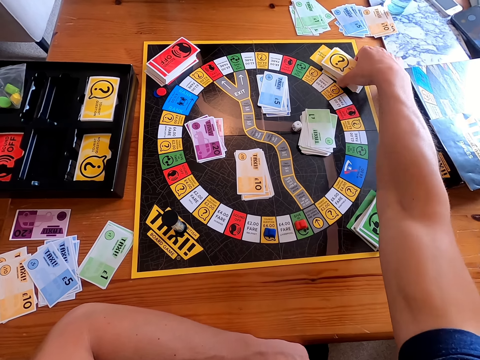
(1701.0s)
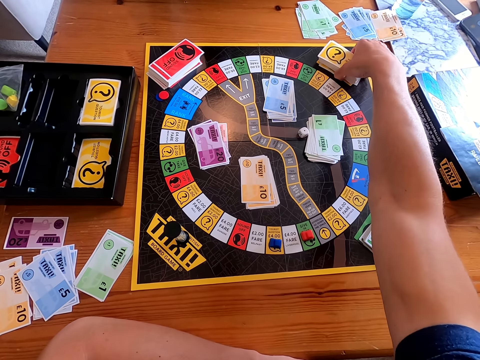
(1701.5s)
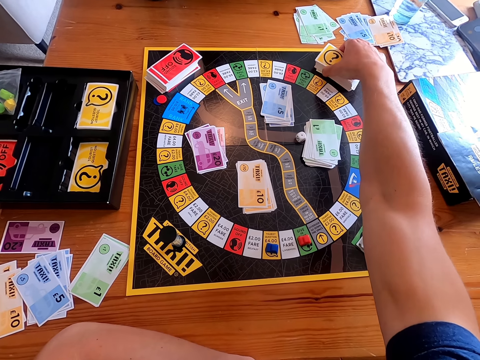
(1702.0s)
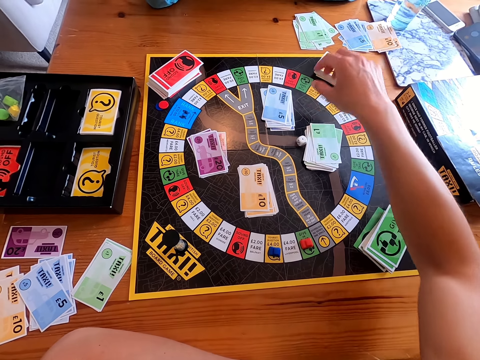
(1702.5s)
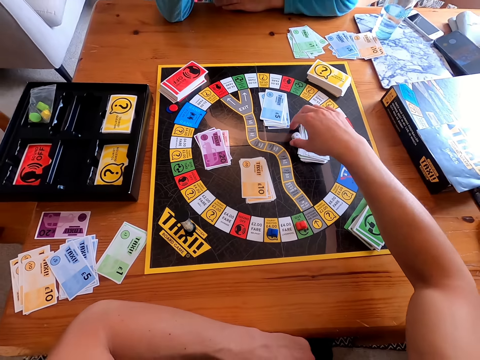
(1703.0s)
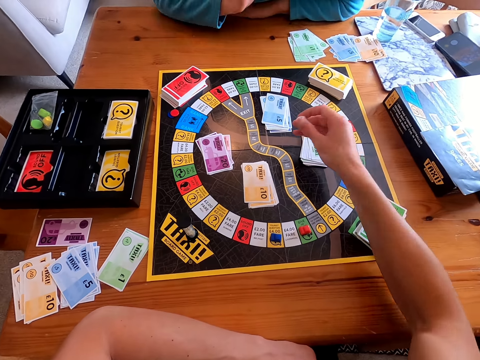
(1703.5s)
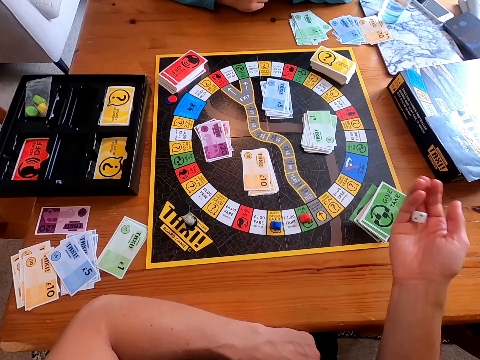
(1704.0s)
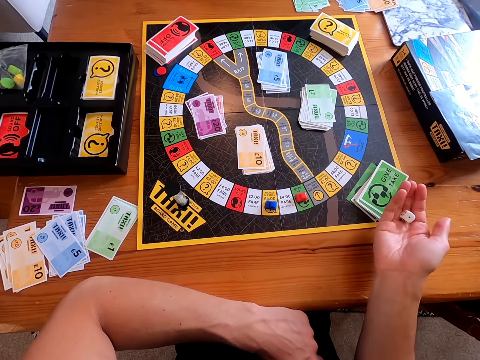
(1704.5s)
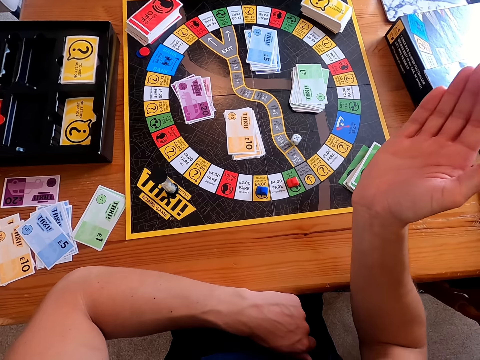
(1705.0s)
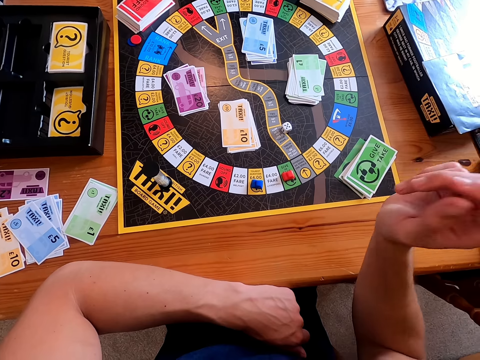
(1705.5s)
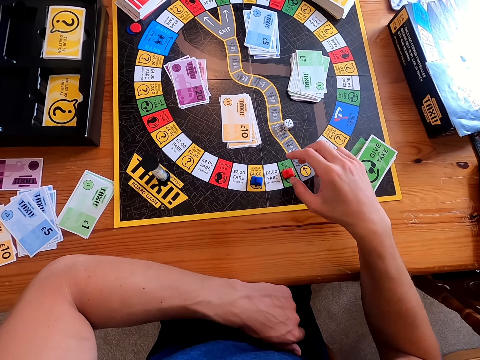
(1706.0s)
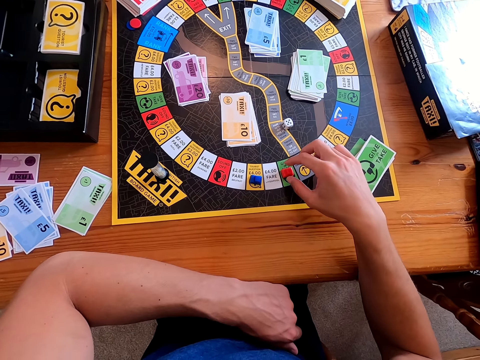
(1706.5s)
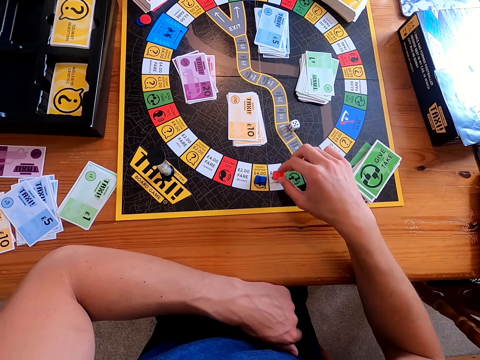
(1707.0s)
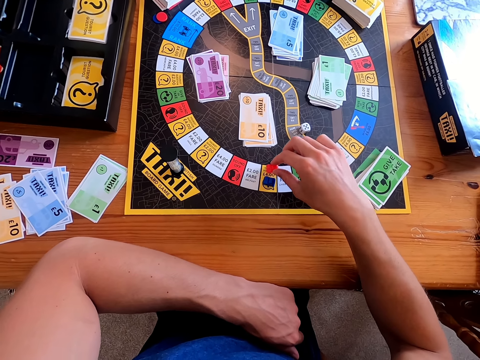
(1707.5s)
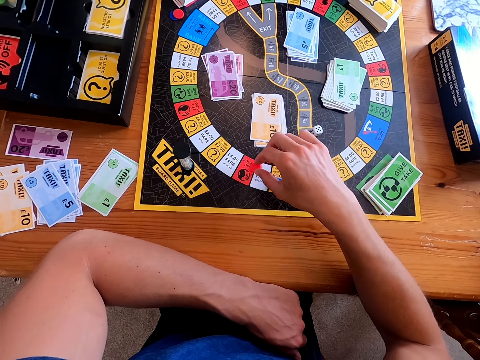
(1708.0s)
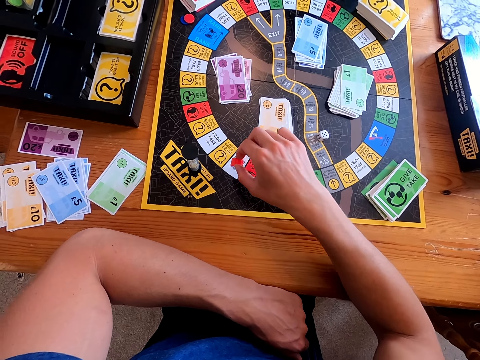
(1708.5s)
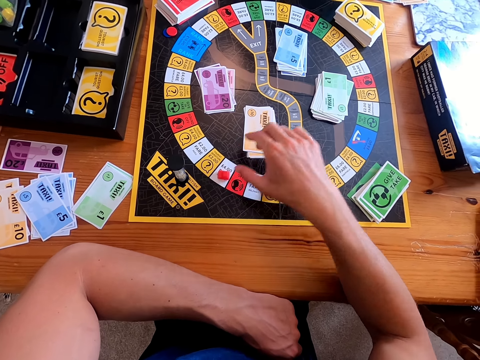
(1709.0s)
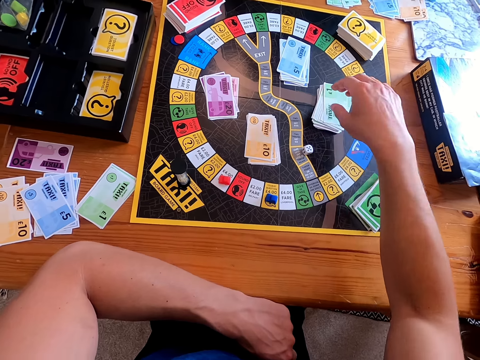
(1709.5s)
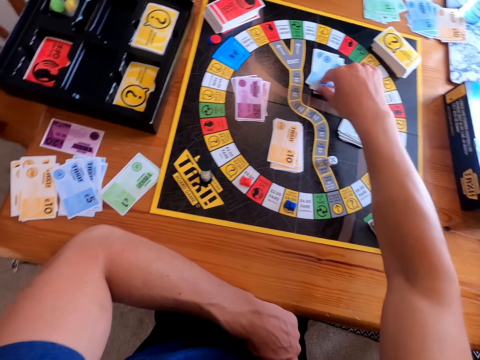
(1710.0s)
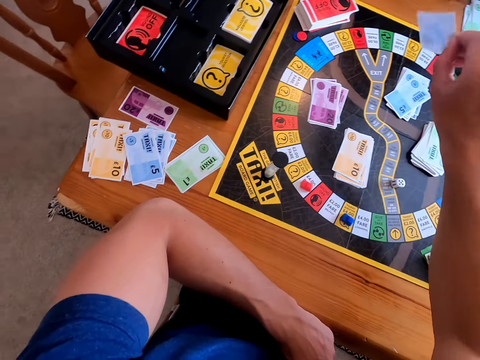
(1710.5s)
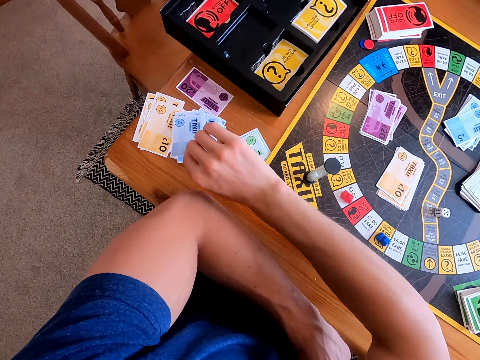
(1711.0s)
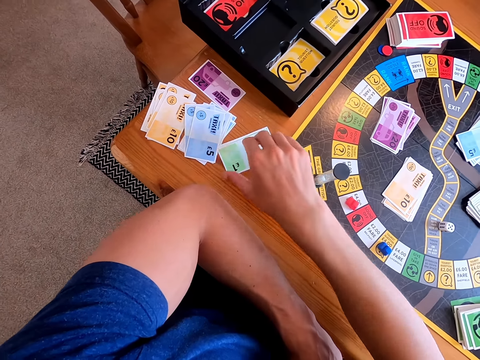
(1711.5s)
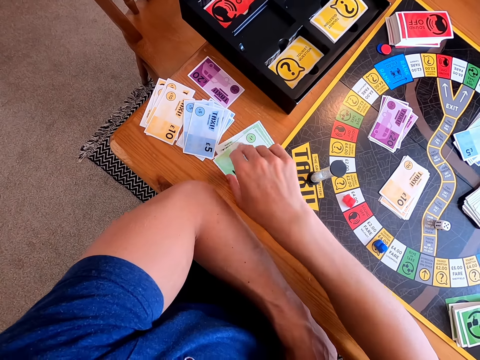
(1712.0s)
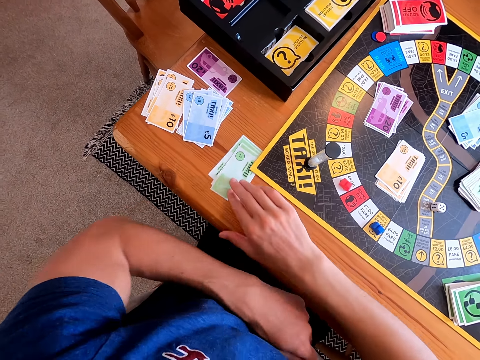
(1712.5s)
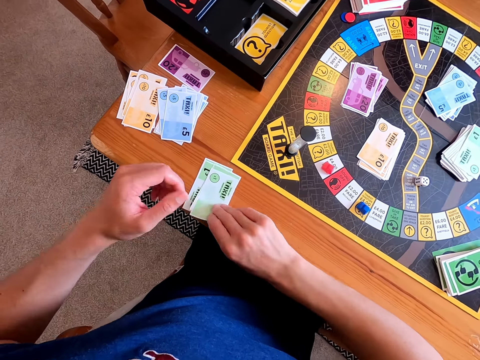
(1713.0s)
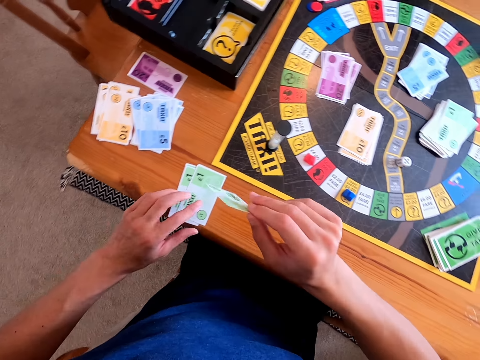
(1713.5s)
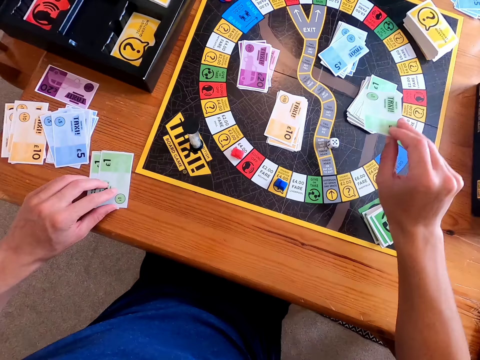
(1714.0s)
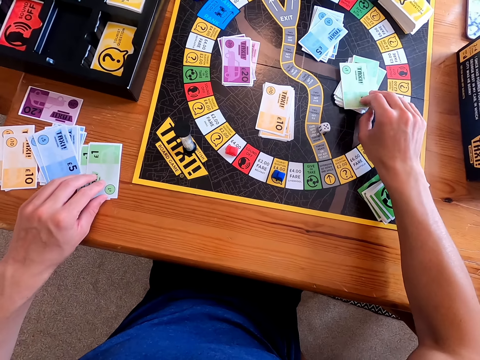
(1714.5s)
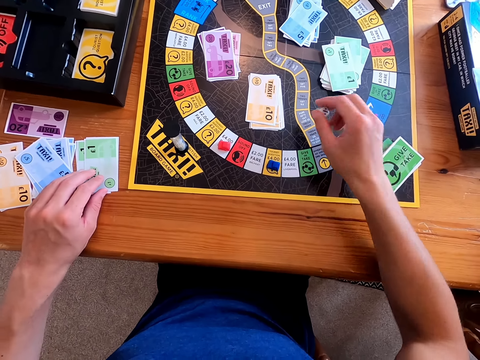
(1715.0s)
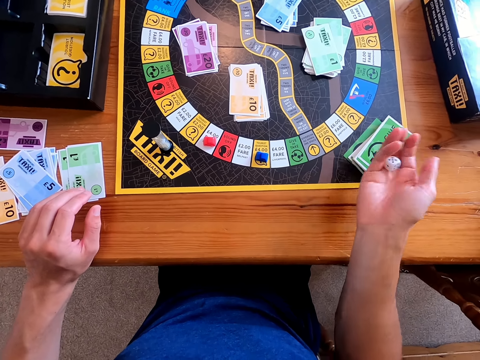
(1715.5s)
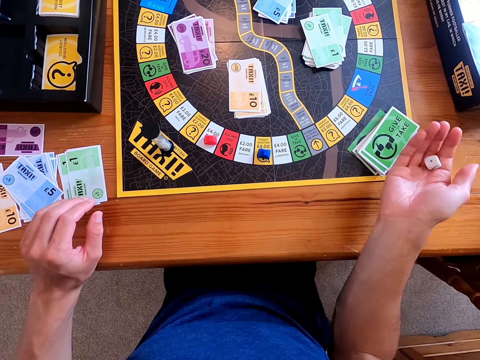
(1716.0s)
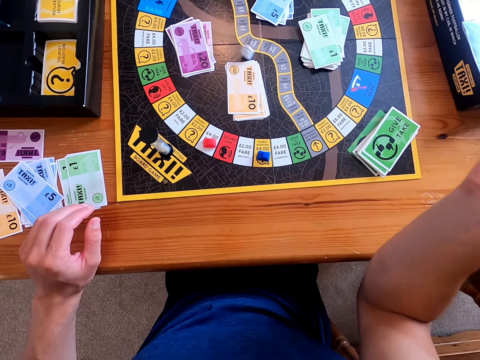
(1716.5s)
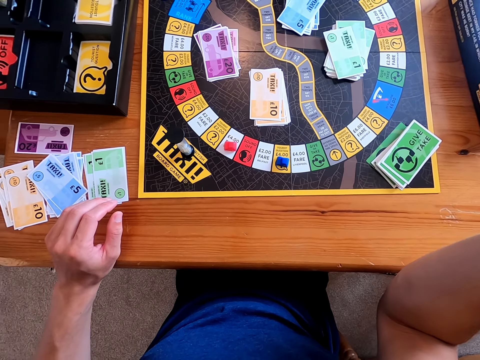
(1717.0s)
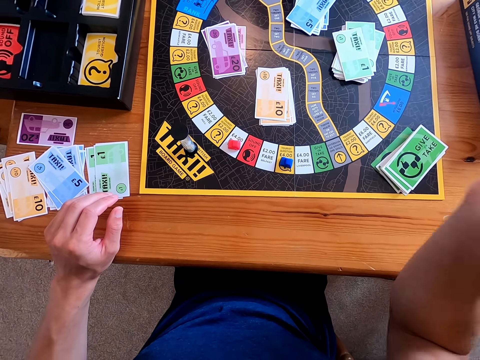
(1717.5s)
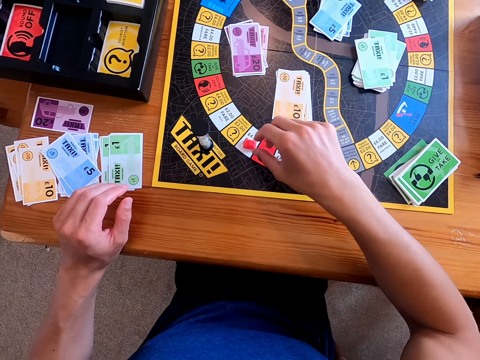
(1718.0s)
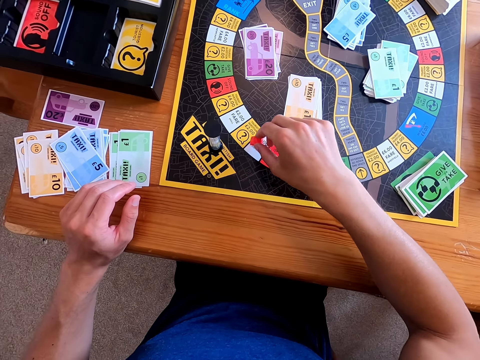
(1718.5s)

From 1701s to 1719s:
The camera wearer moves the cards. He picks a dice from the board. He rolls the dice on his hand. He throws the dice on the board. He moves the piece on the board. He picks a card from the board. He places the card on the table. He picks a card from the table. He places the card on the other card. He picks the dice from the board, rolls the dice on his hand and throws the dice on the board.

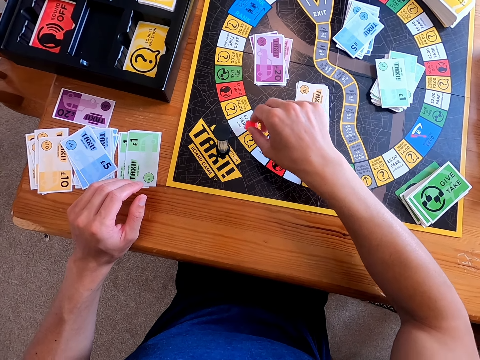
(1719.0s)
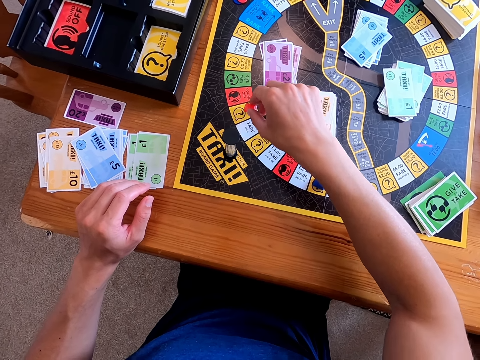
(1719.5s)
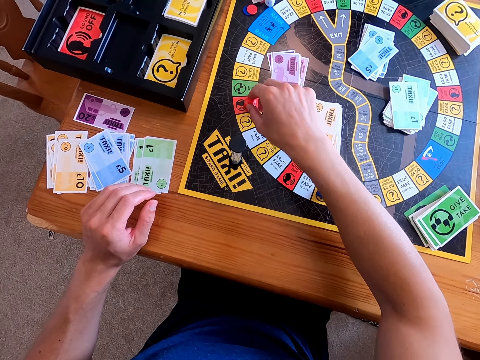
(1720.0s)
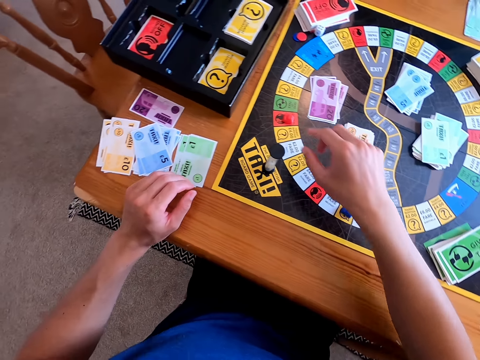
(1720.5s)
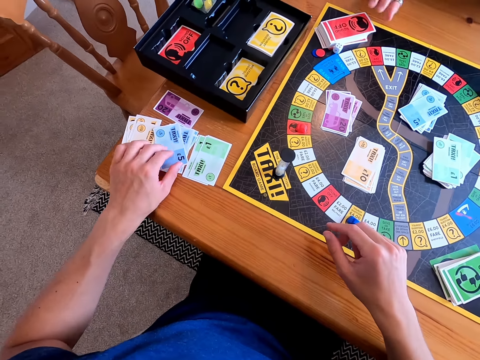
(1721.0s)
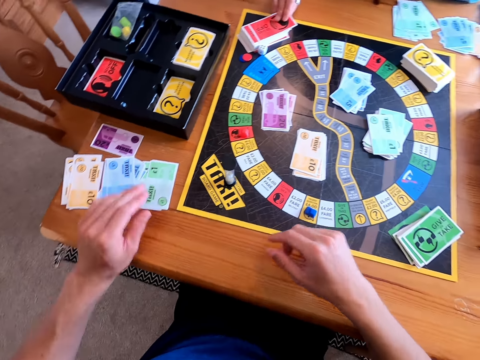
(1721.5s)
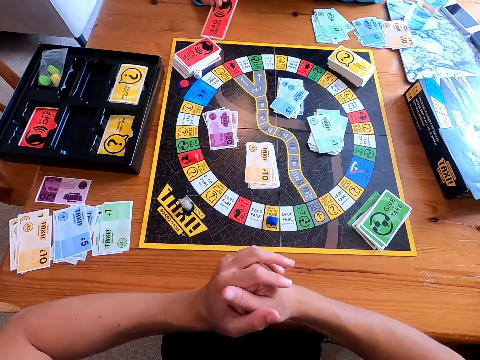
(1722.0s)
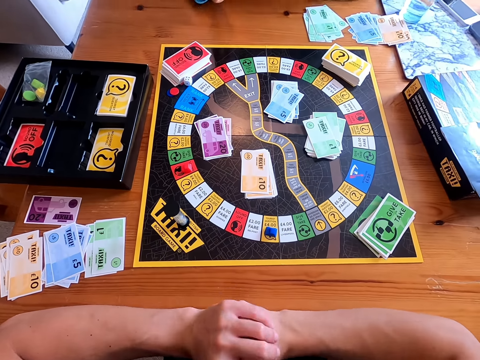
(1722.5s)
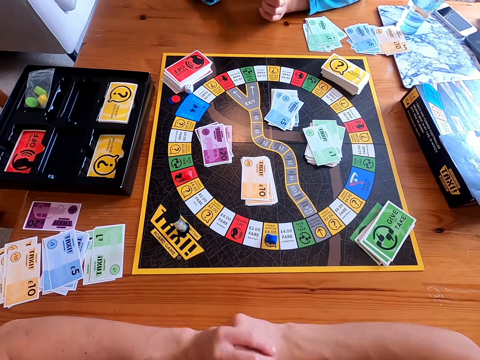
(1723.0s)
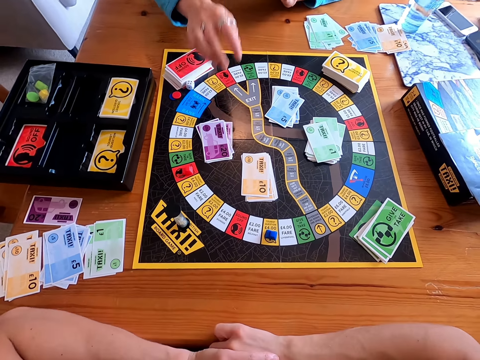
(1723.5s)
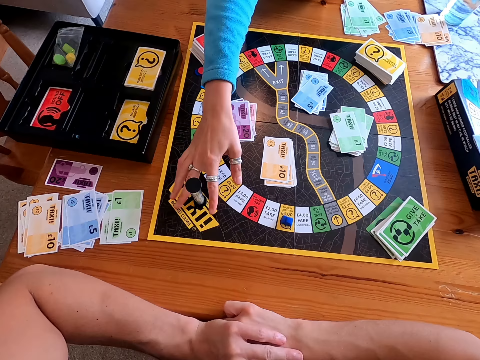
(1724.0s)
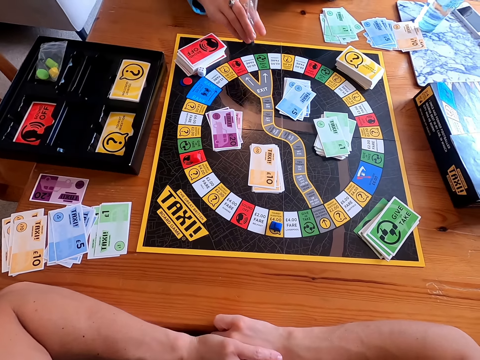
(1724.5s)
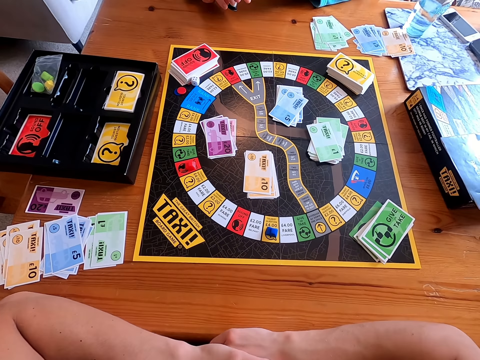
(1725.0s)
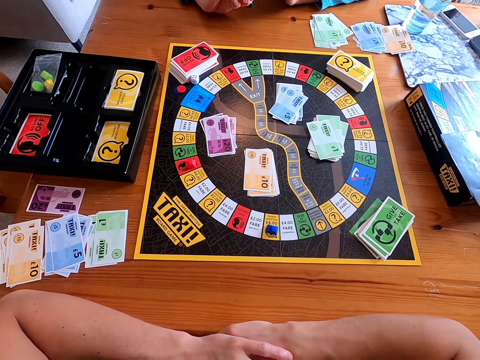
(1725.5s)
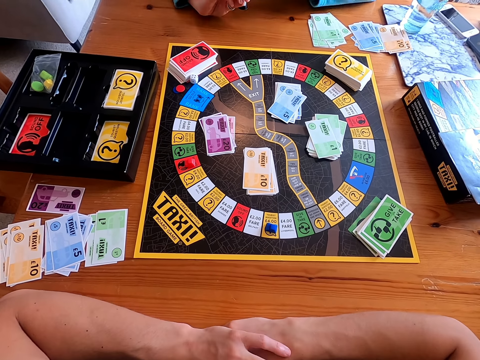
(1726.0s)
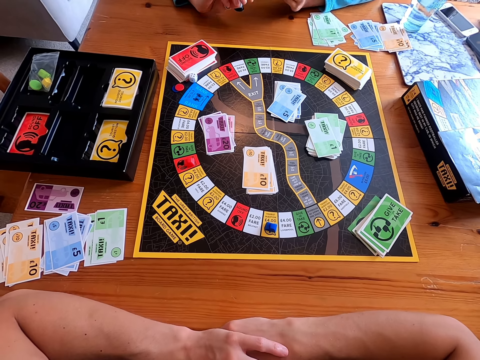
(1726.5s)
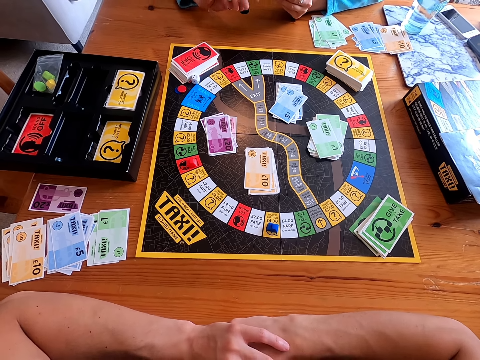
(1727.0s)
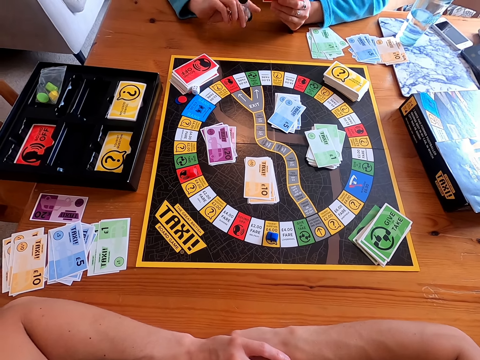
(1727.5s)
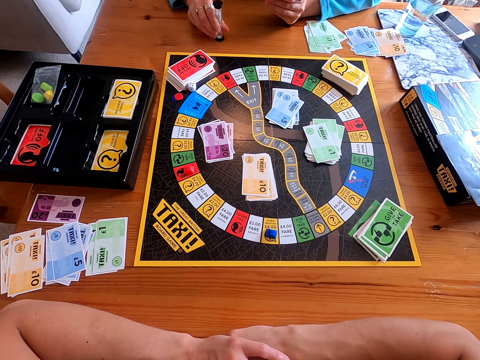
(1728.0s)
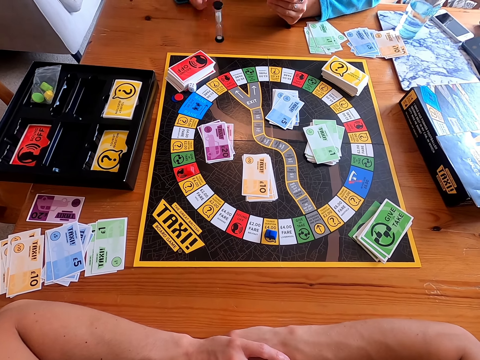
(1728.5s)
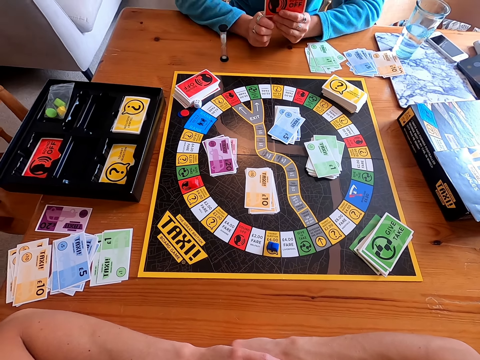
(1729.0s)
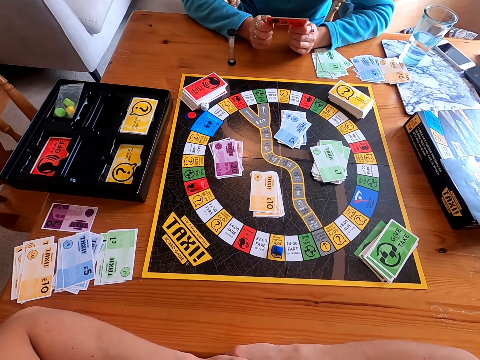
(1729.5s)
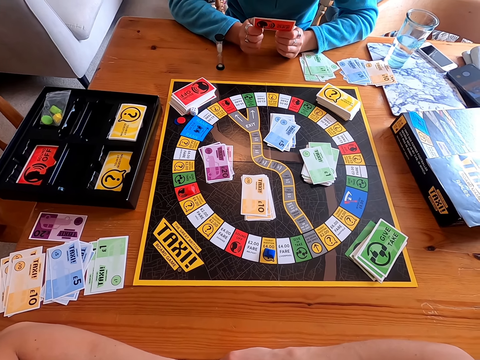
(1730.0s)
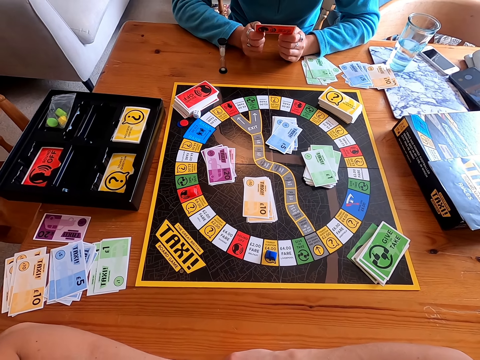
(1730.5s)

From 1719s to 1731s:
The camera wearer moves the piece on the board. They touch the card. A woman picks a card from the board, picks the hour glass from the board and asks the question in the card. The camera wearer picks up a shaker and holds the shaker. The woman turns over the hour glass. The camera wearer answers the question on the card.
